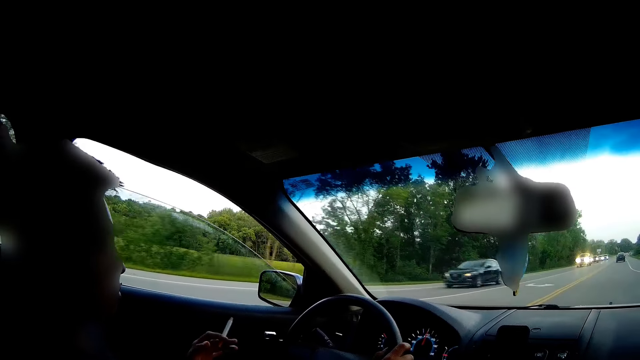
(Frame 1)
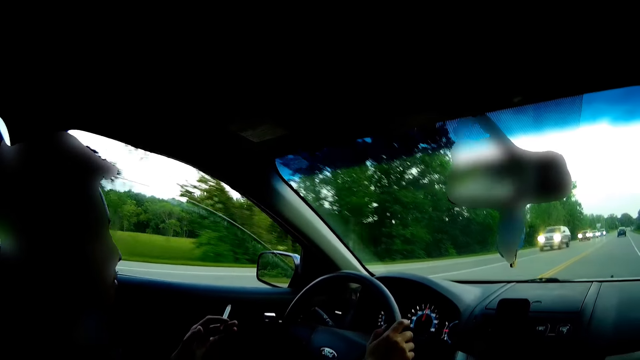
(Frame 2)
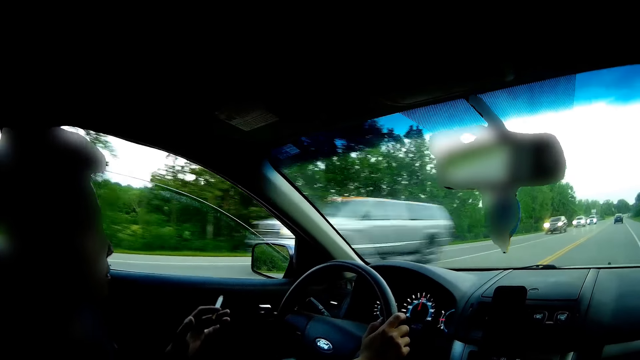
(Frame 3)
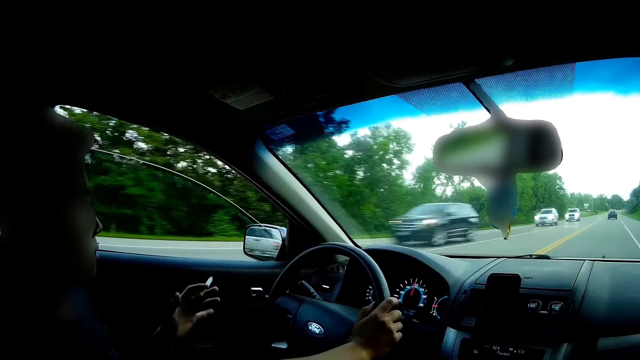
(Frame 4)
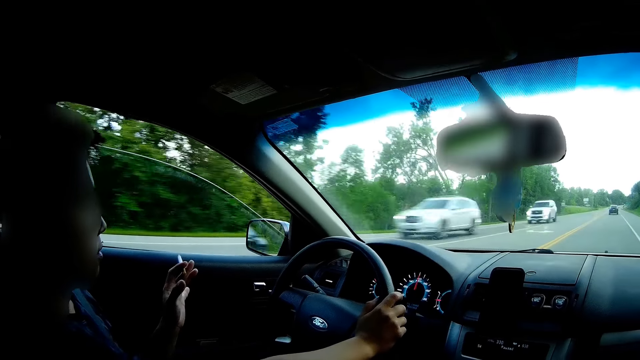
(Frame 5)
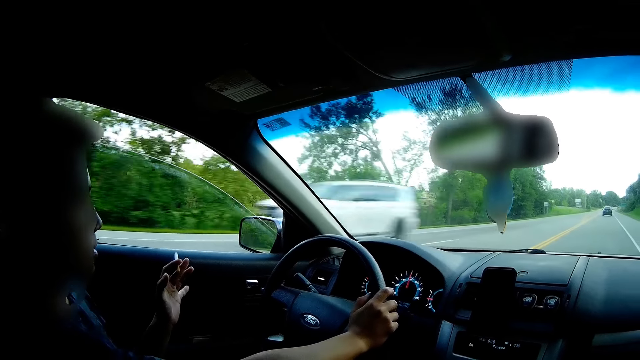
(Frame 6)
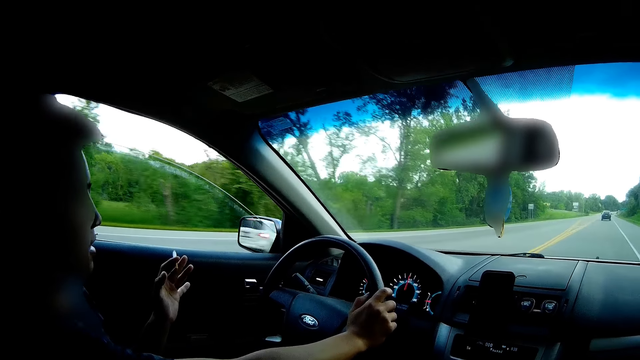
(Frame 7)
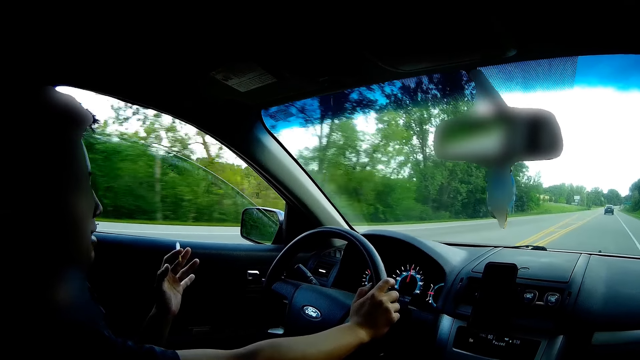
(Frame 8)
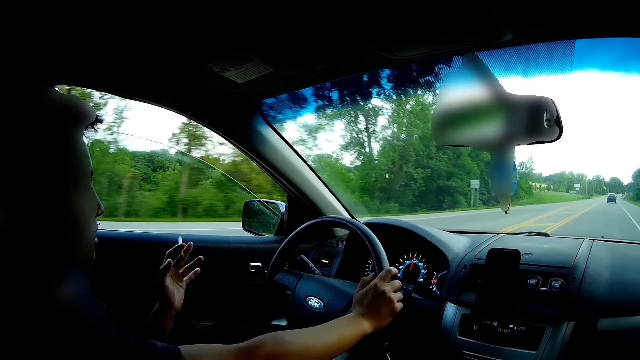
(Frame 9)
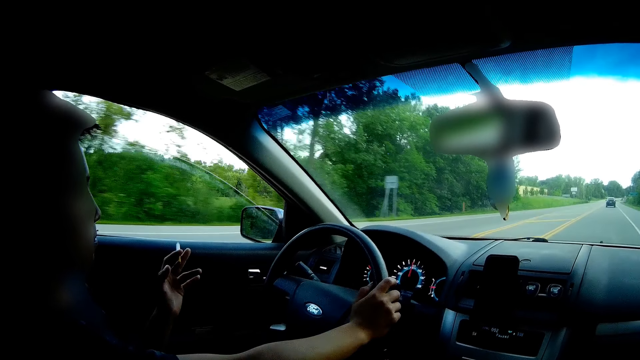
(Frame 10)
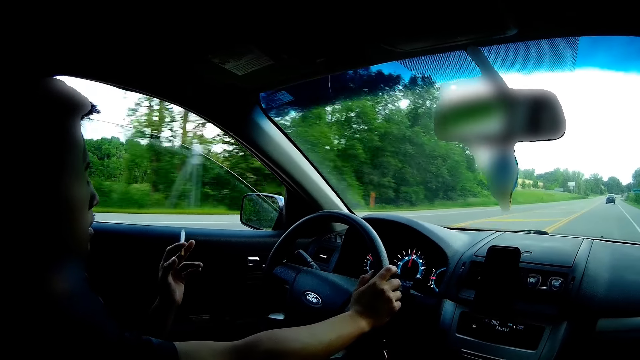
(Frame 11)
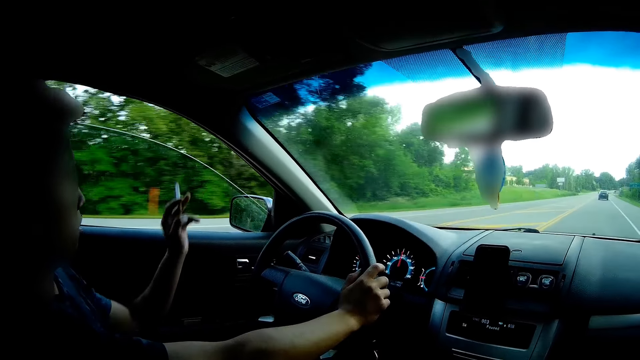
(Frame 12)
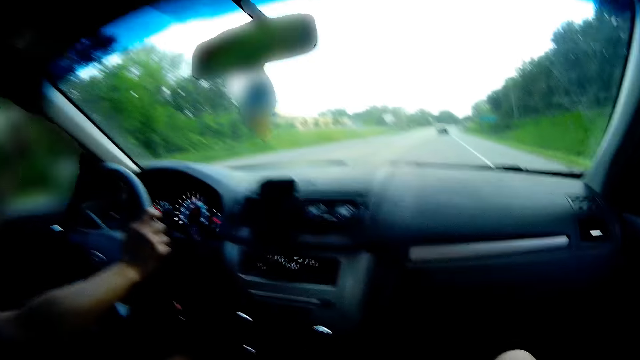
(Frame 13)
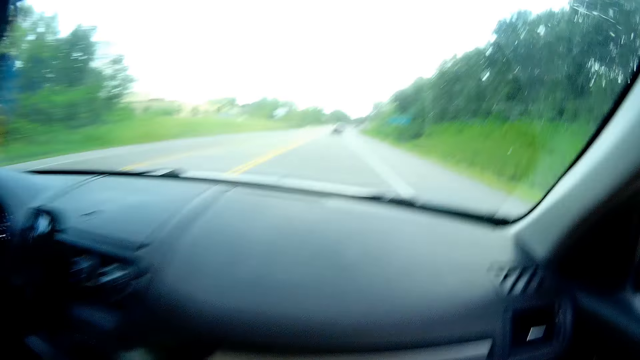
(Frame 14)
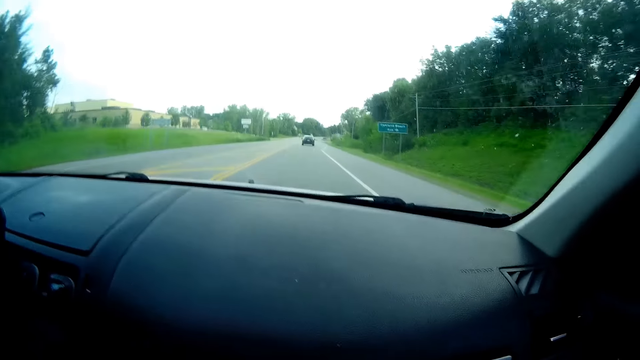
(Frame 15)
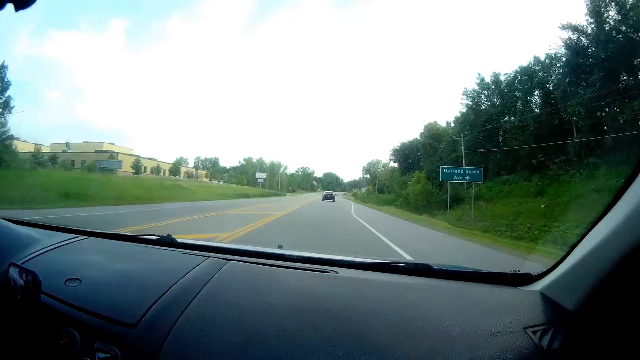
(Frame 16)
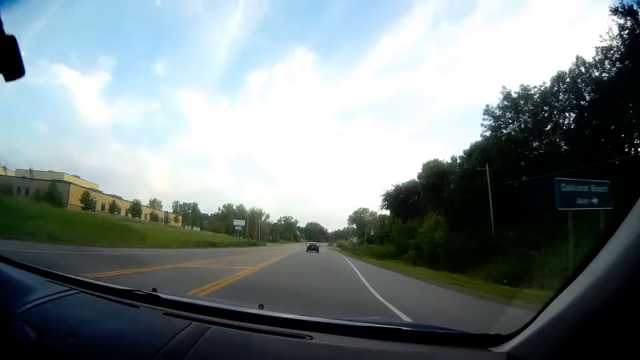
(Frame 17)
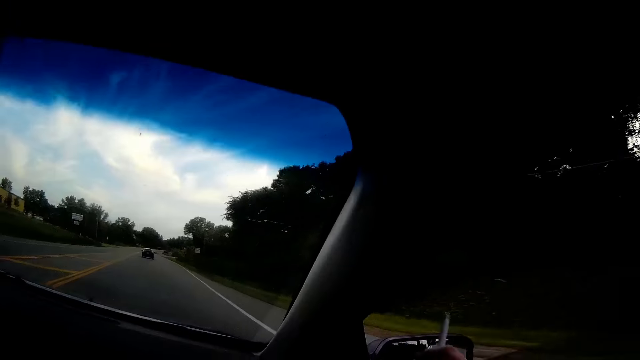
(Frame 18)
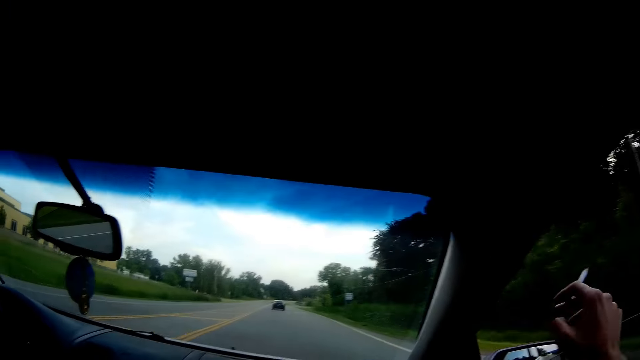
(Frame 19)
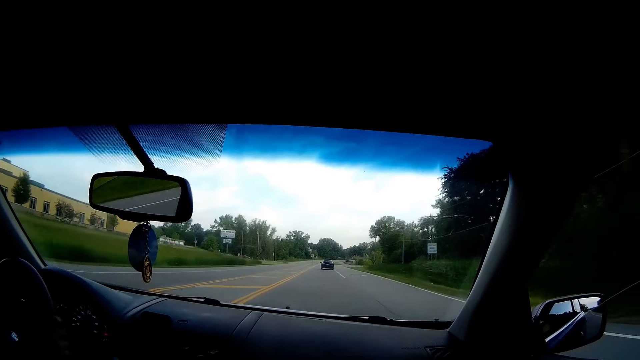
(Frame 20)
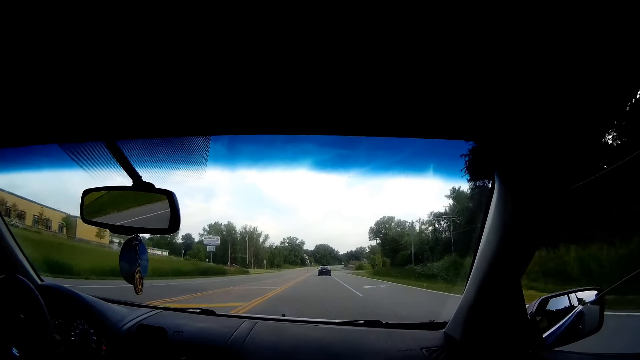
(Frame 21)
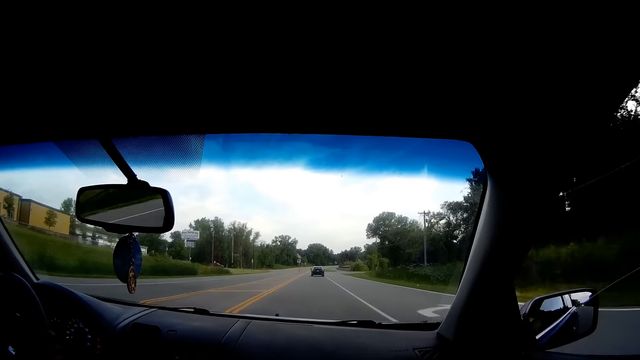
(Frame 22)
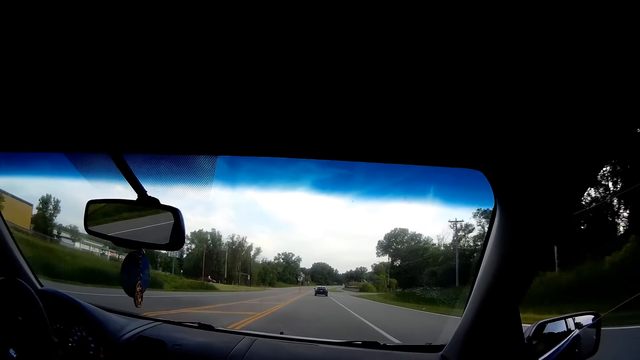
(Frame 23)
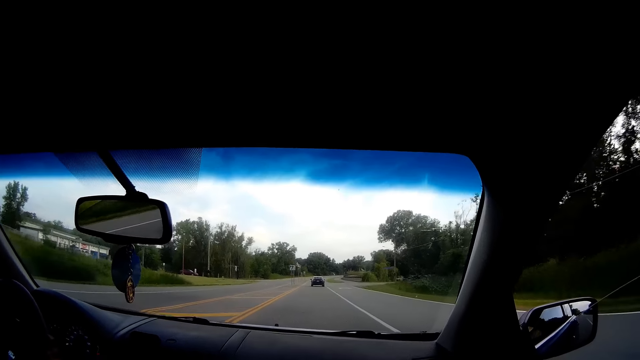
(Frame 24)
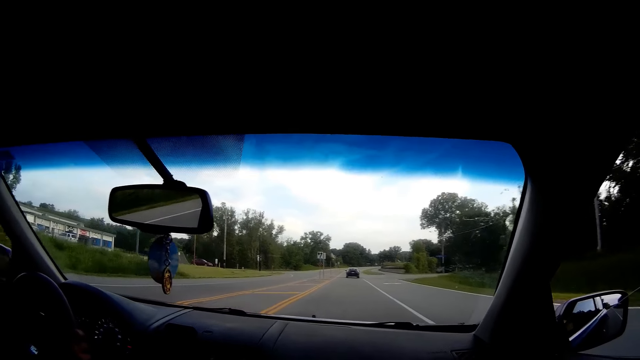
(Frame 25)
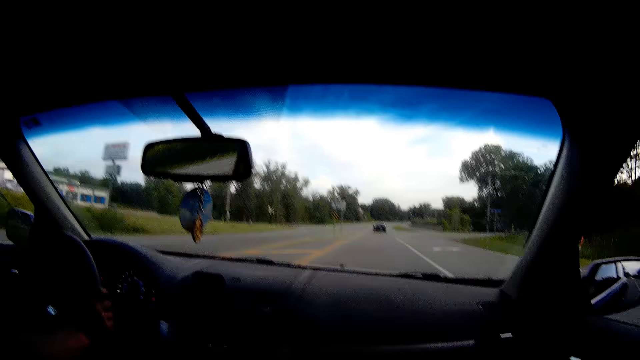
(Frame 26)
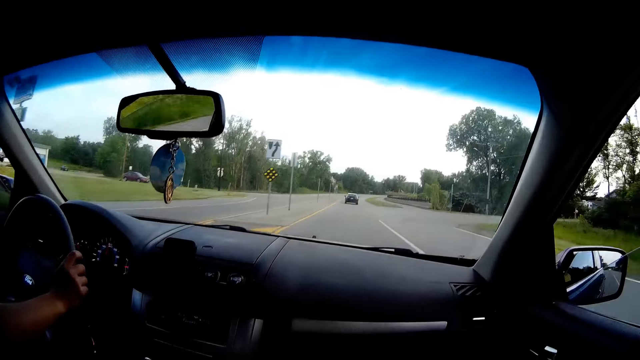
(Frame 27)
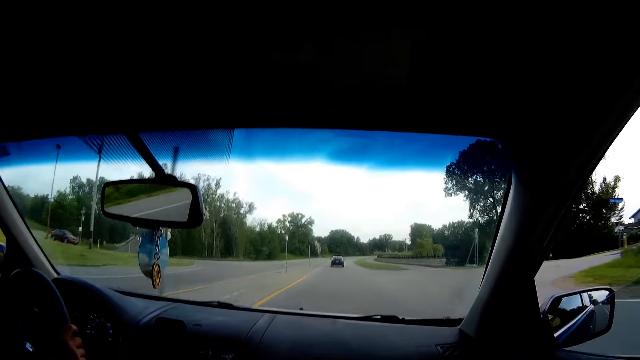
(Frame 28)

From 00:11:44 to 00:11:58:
The camera wearer holds a cigarette in her right hand.

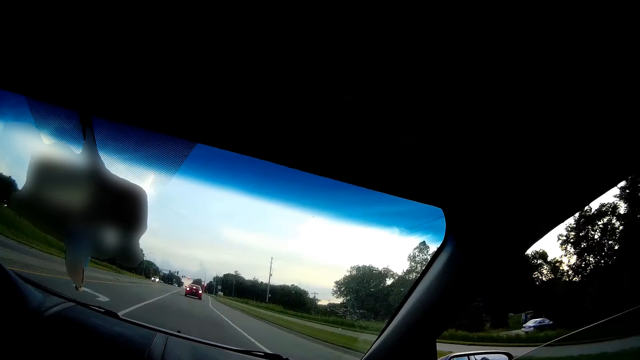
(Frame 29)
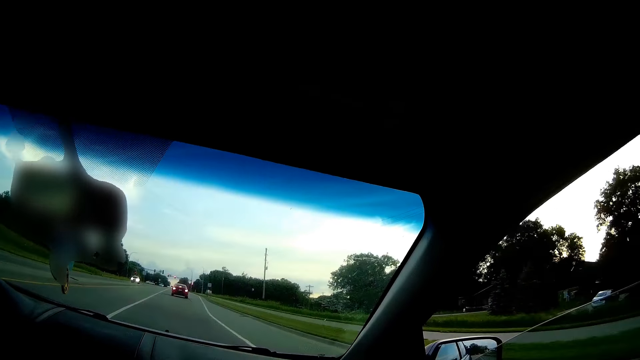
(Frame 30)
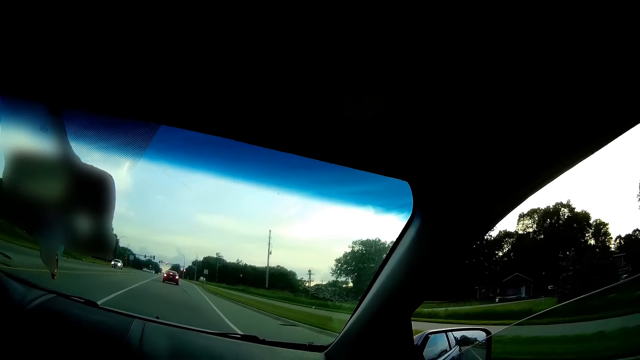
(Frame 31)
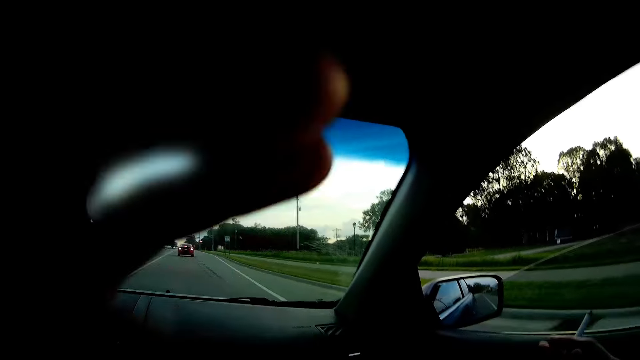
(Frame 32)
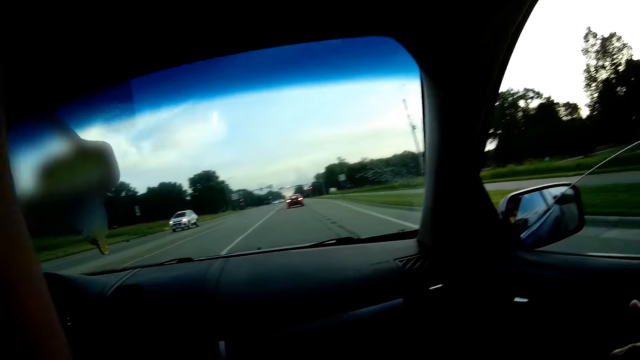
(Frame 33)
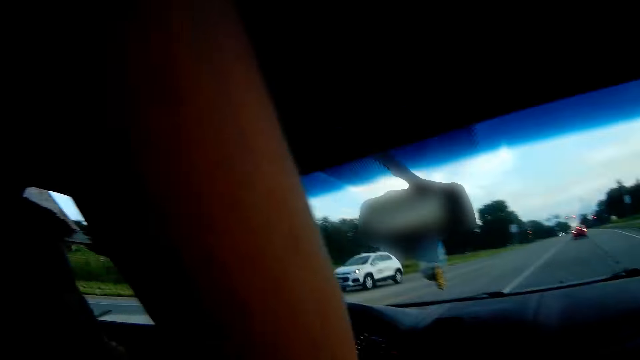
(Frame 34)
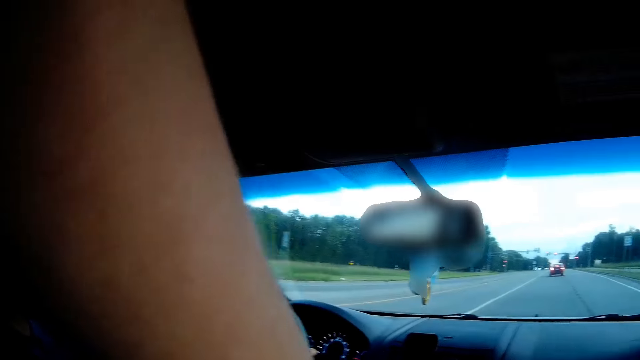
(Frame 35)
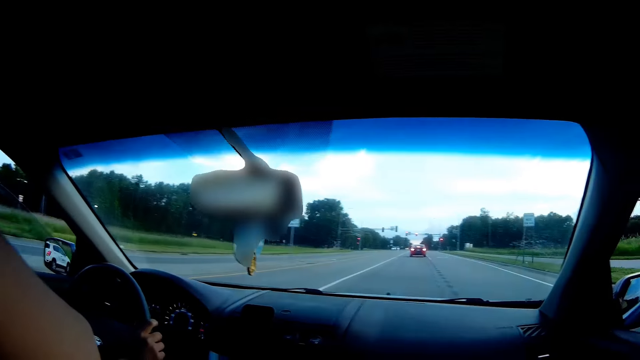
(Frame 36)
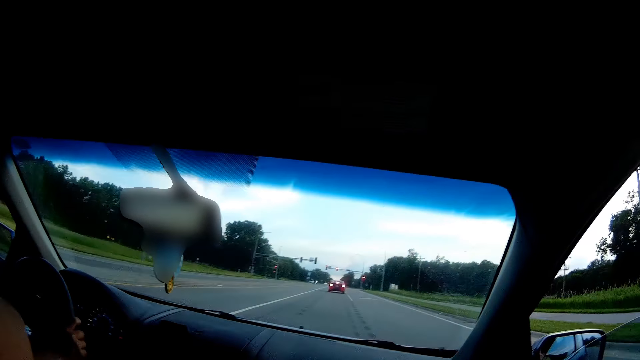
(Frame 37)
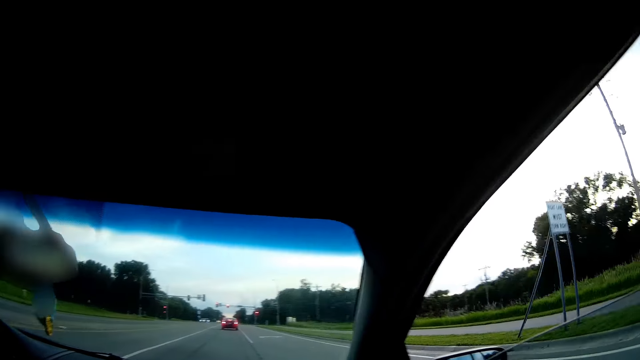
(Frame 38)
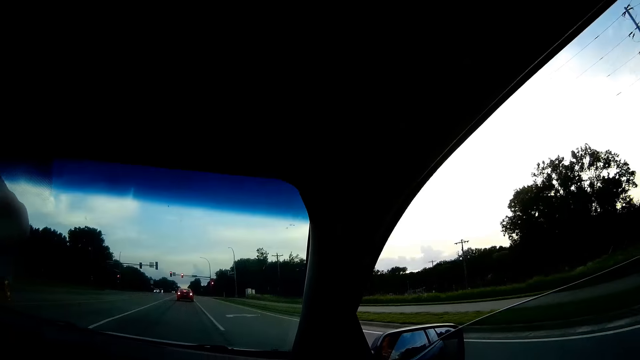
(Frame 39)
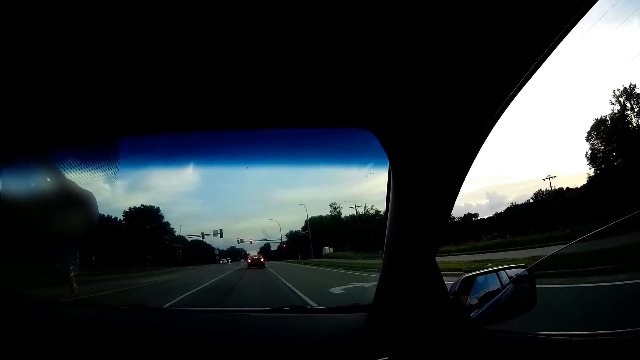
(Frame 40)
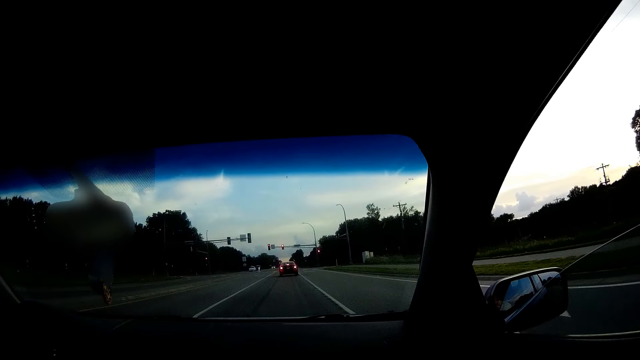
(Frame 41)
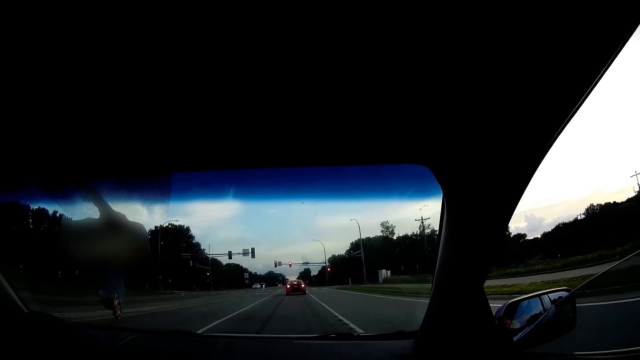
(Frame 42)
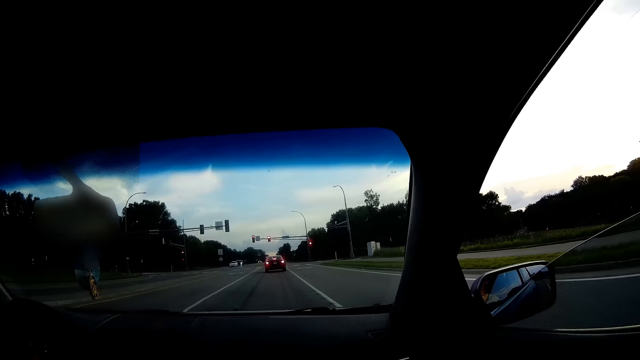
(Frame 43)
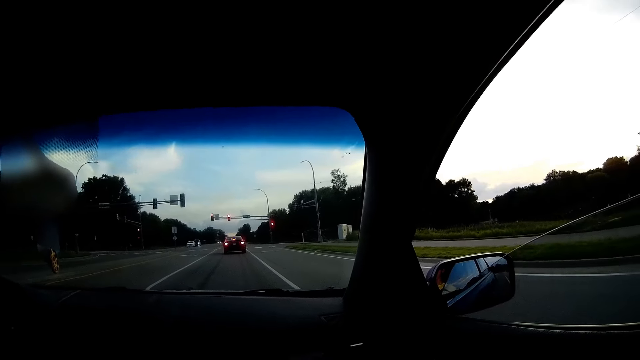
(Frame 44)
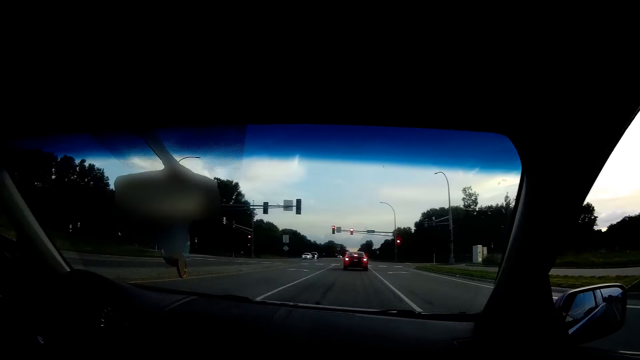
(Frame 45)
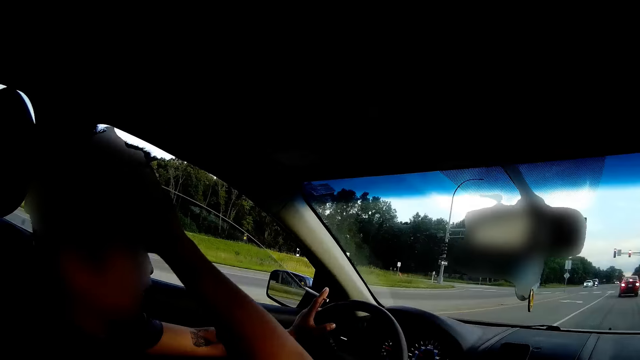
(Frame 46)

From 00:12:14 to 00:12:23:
The man scratches his head with his right hand.
